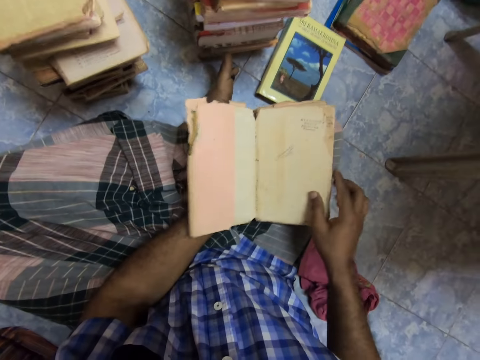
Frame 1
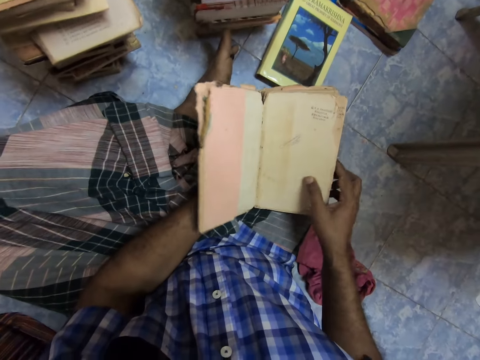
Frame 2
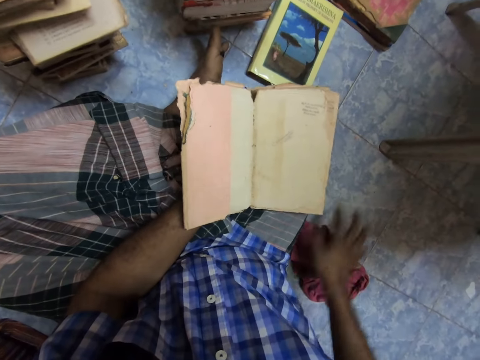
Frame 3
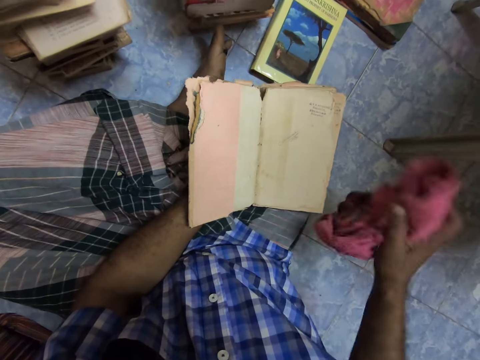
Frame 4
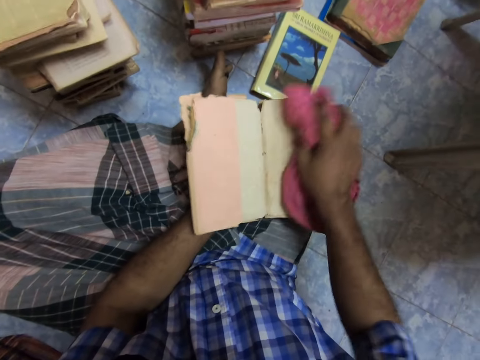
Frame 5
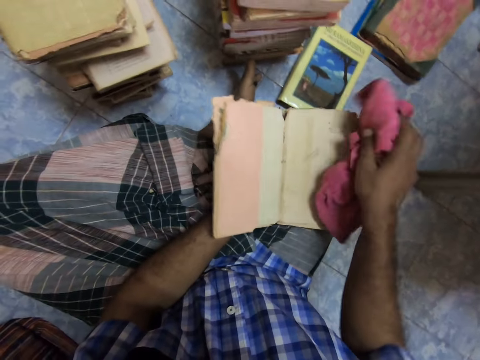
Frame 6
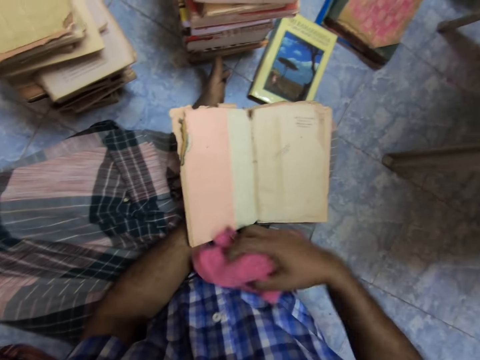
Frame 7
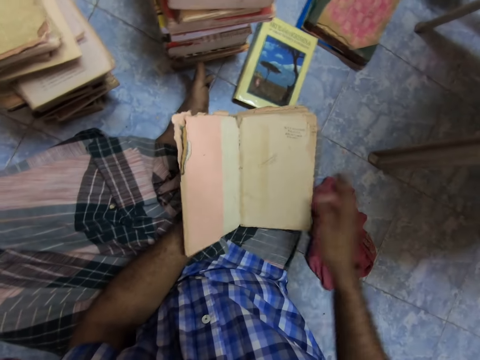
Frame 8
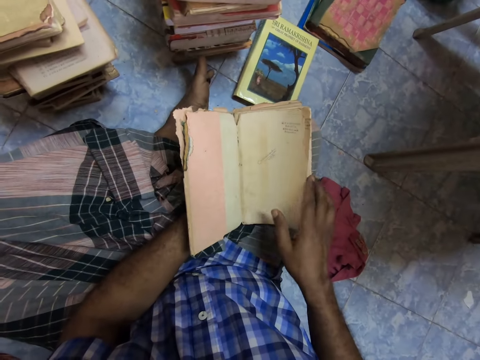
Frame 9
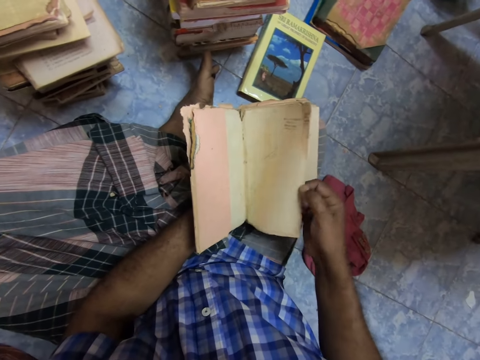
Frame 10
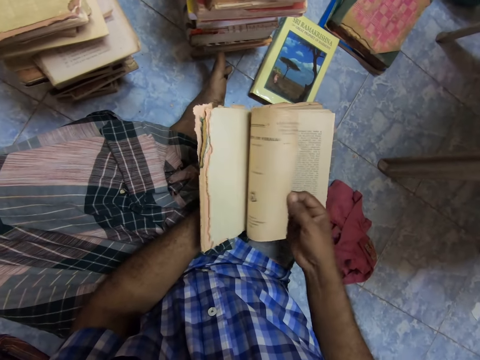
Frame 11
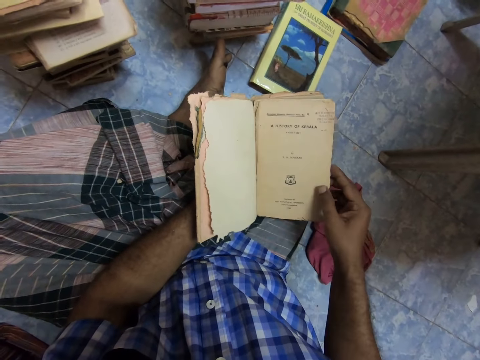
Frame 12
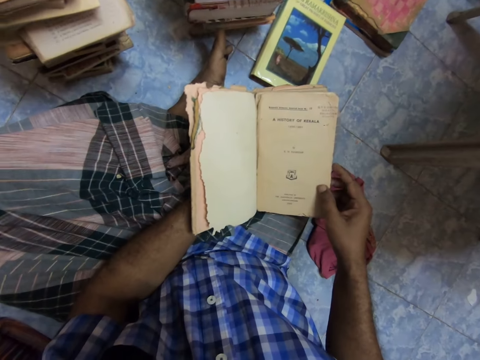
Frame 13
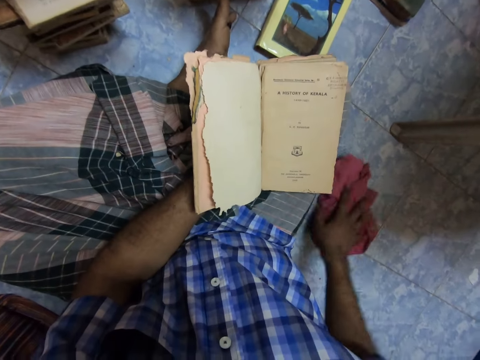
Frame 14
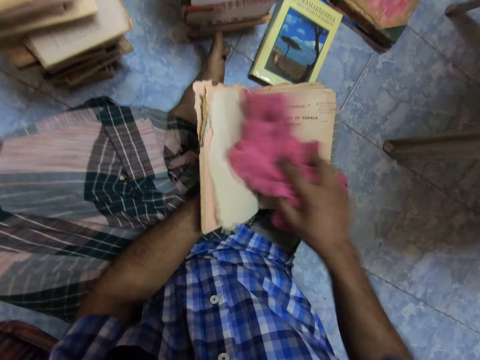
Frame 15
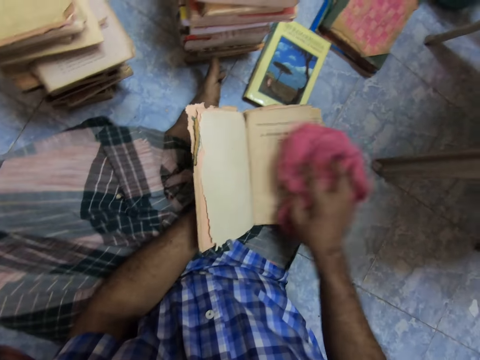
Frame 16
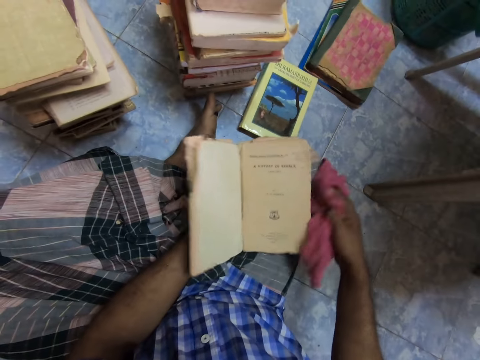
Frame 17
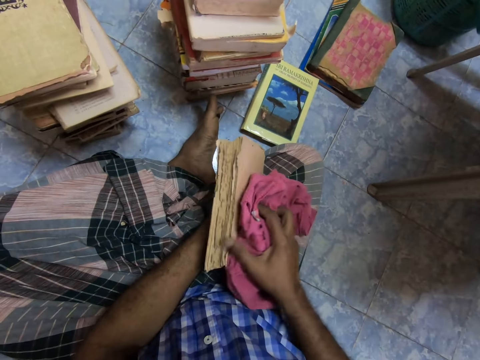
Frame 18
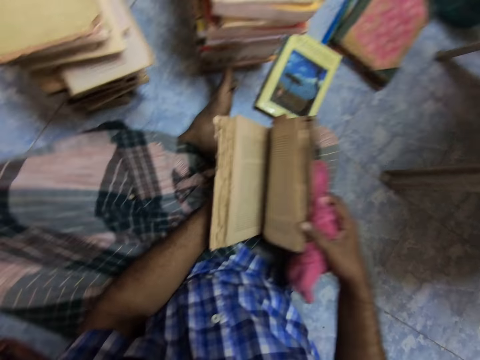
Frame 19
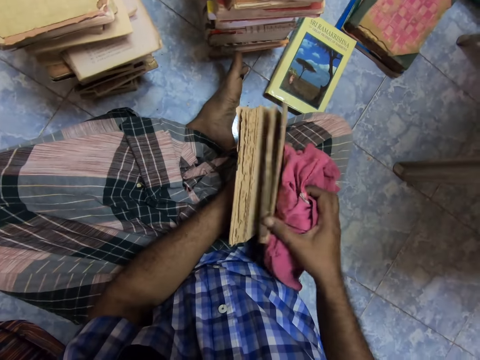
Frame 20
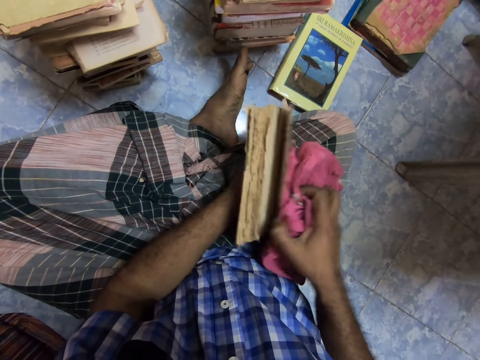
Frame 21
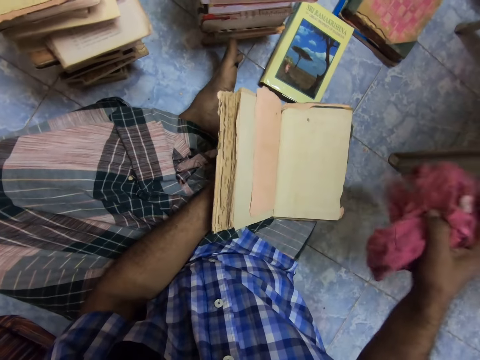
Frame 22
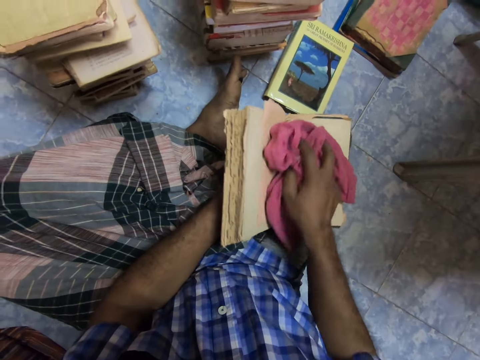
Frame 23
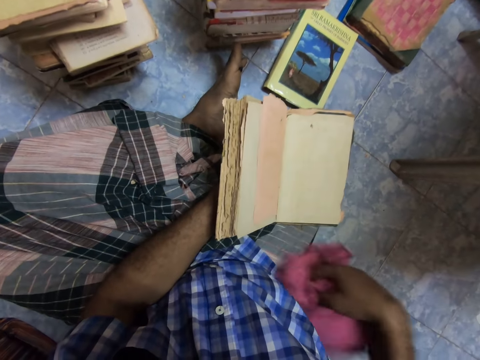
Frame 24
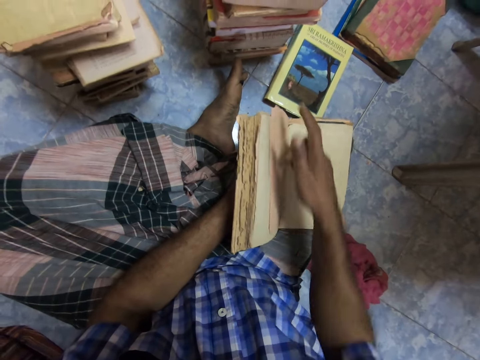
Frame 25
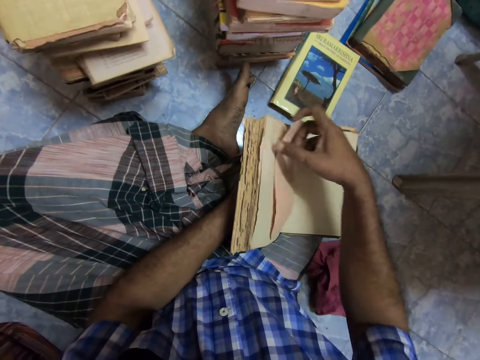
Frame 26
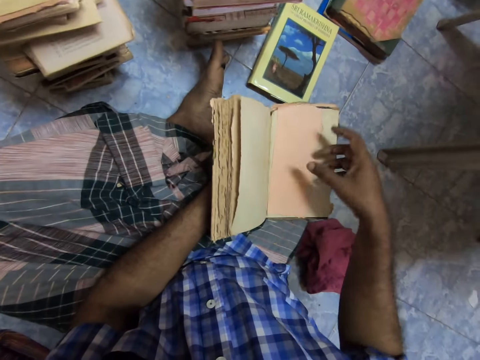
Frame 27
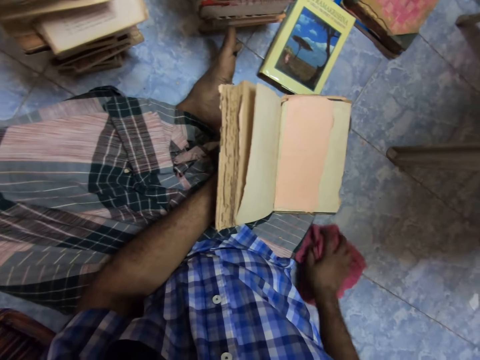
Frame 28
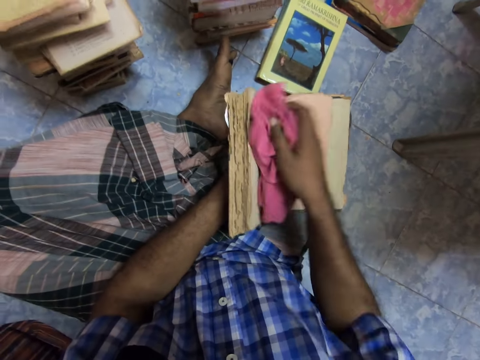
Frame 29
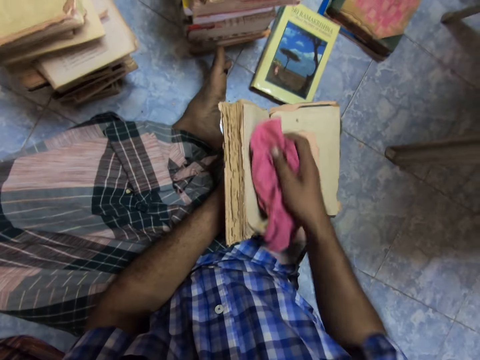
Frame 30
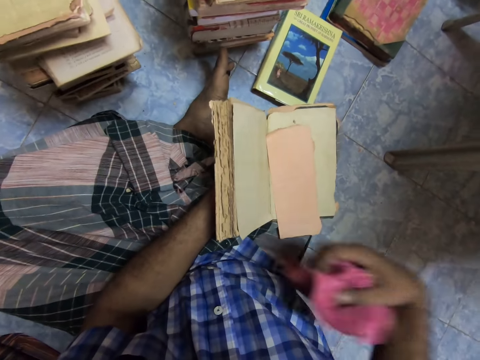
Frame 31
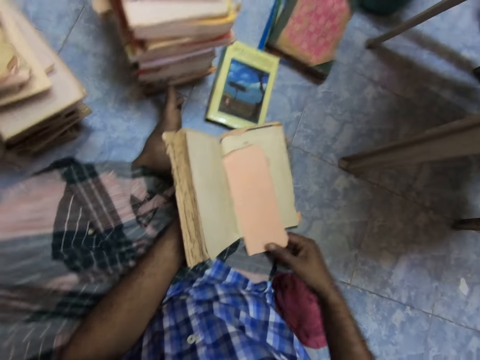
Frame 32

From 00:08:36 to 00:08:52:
The camera wearer opens the book. They pick a piece of cloth from the floor. They clean the book with the cloth. They drop the piece of cloth. They open a page. They pick the piece of cloth from the floor. They clean the book with the cloth. They close the book. They open the back page of the book. They clean the book with the cloth. They drop the piece of cloth. They open the book. They turn a page. They pick the piece of cloth from the floor. They clean the book with the cloth. They drop the piece of cloth.

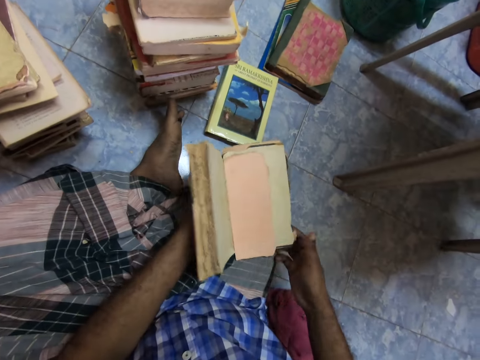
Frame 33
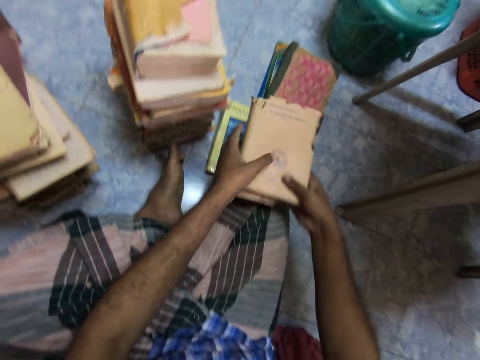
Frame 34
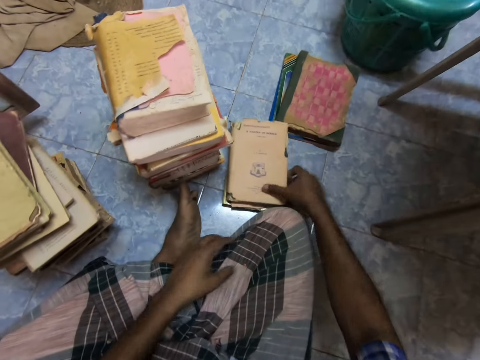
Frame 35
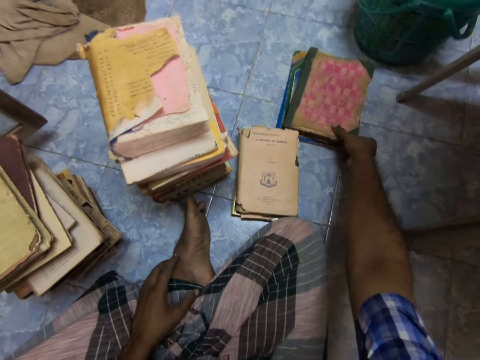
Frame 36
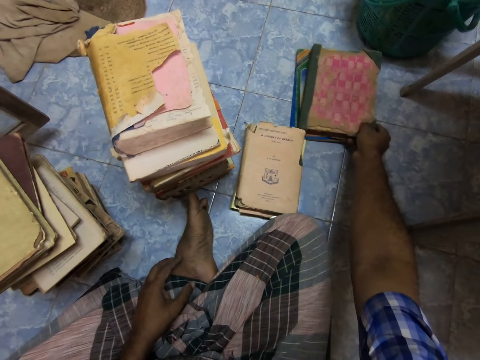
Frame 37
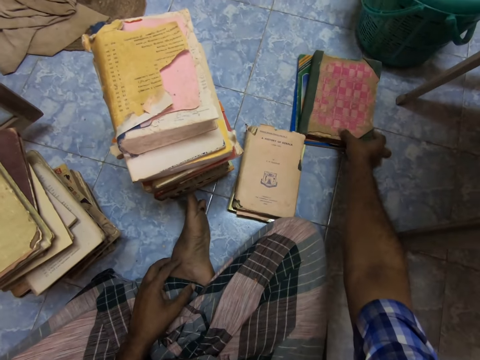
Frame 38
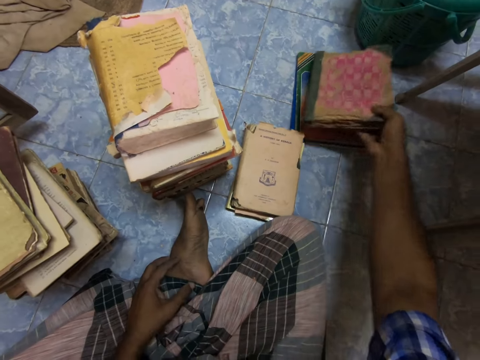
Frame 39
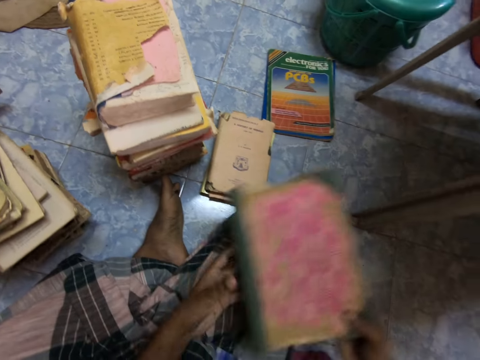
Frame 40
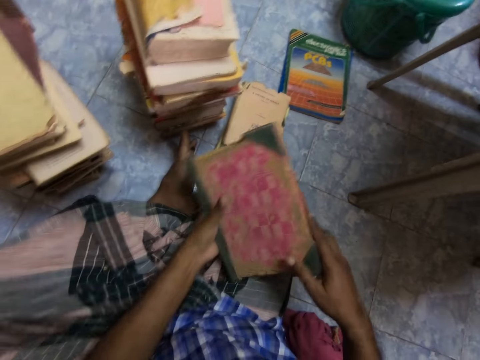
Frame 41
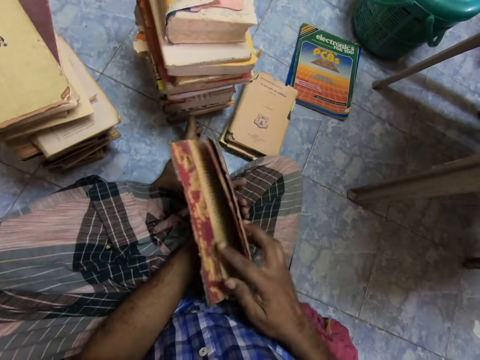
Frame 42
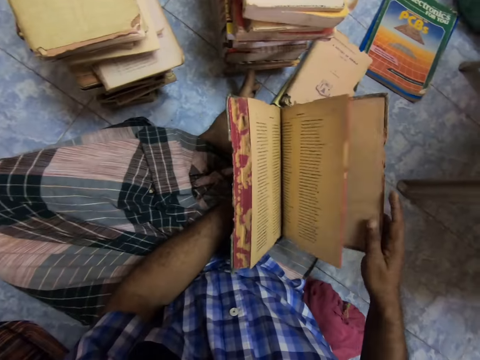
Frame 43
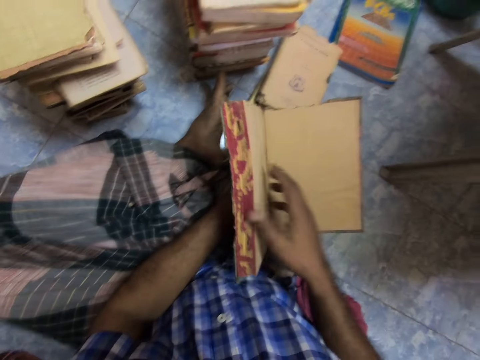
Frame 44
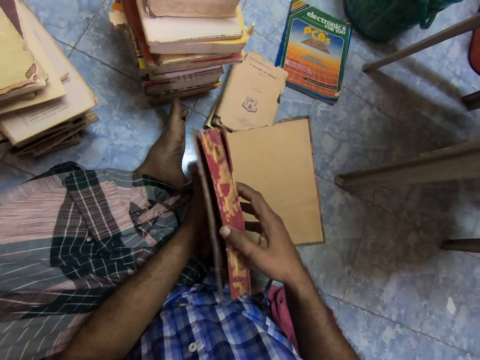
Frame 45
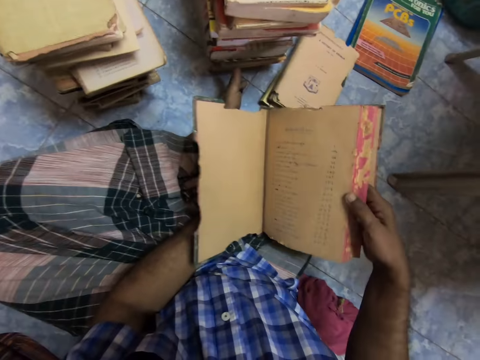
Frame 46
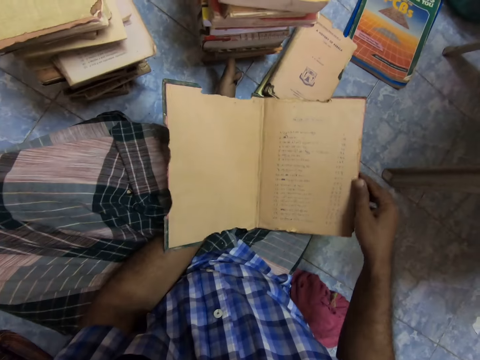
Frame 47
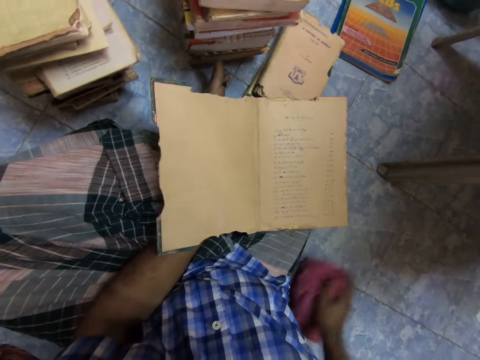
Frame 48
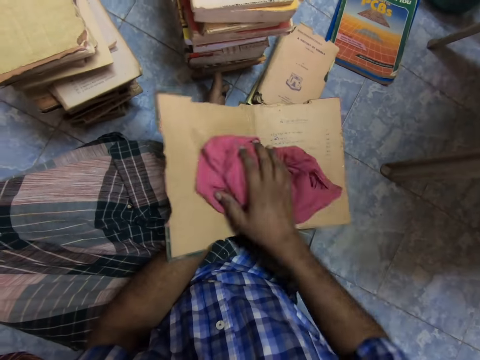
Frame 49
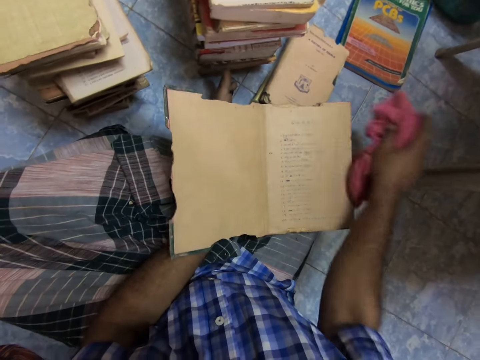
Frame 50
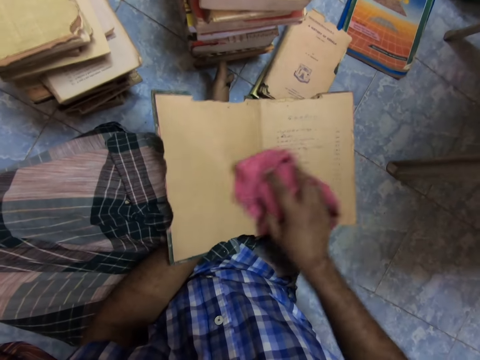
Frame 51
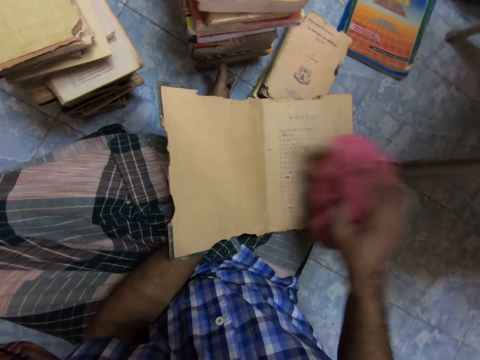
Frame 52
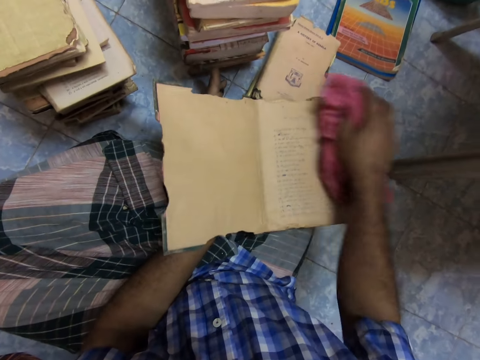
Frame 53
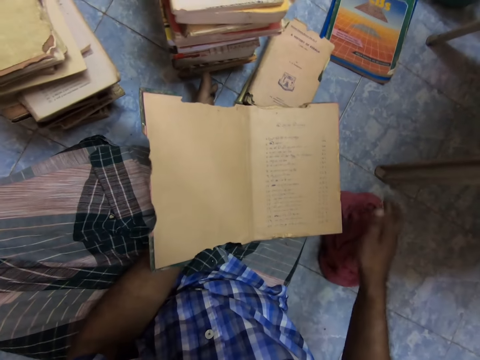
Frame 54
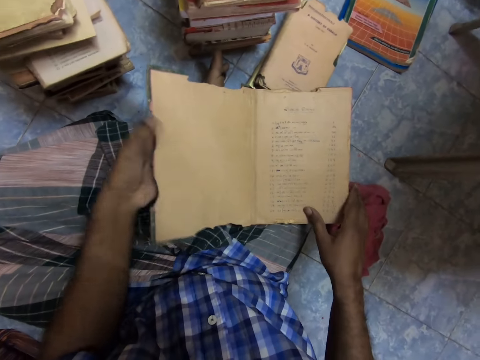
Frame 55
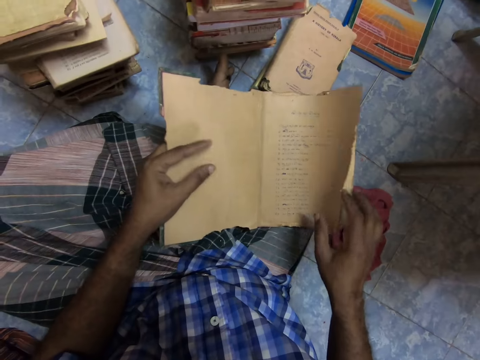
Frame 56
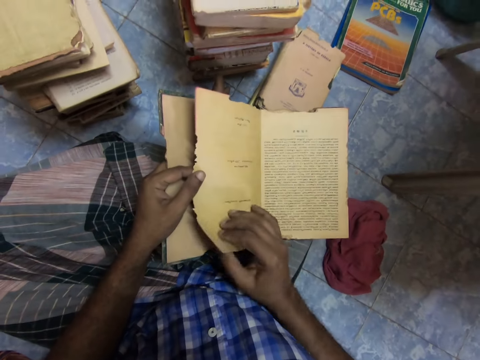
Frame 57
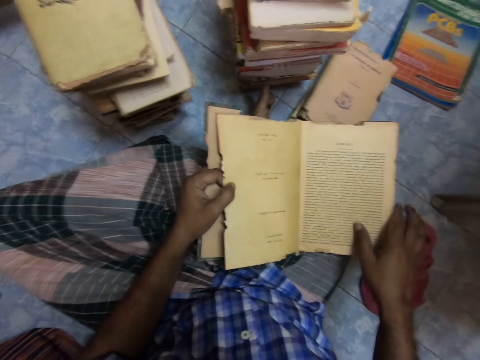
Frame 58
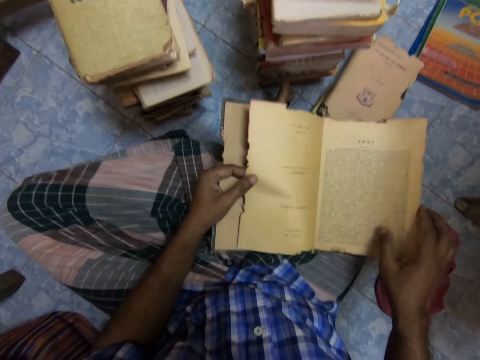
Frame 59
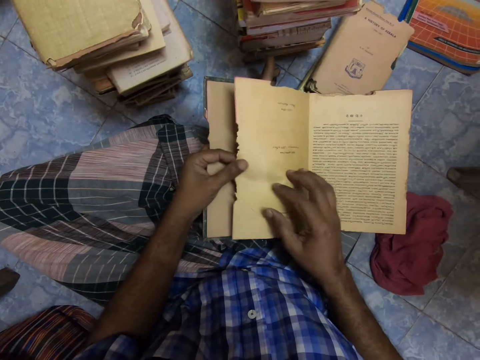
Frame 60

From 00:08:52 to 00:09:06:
The camera wearer closes the book. They put the book aside. They pick up a book. They hold the book with both hands. They open the back page of the book. They open the front part of the book. They pick a piece of cloth from the floor. They clean the book with the cloth. They drop the piece of cloth. They open the book. They turn the book's page.
